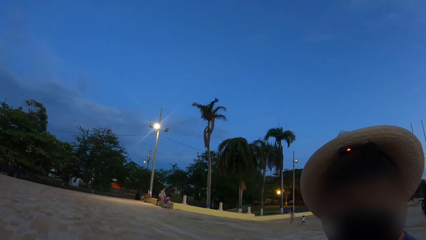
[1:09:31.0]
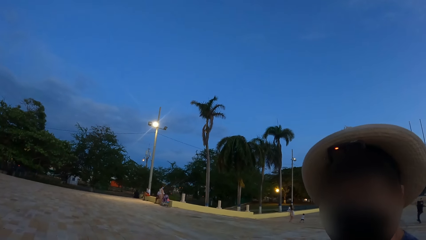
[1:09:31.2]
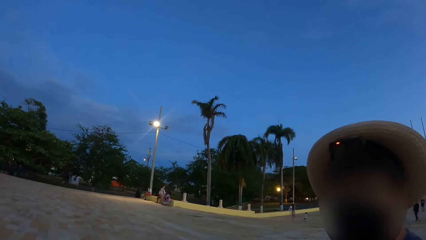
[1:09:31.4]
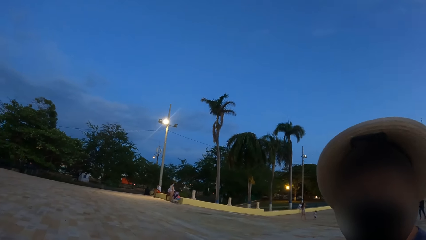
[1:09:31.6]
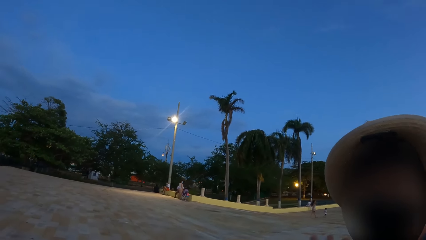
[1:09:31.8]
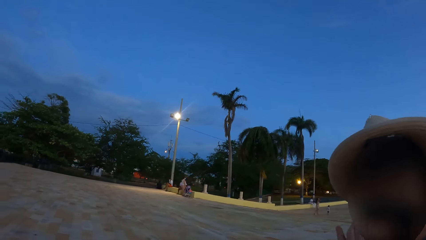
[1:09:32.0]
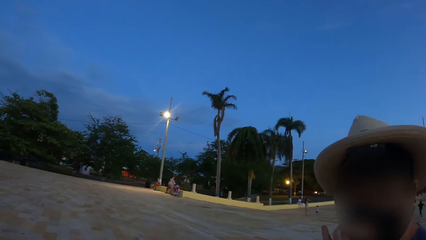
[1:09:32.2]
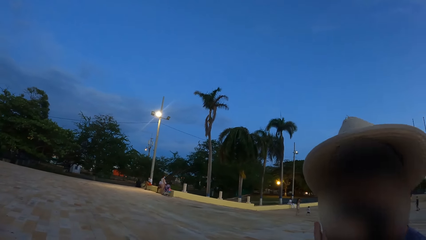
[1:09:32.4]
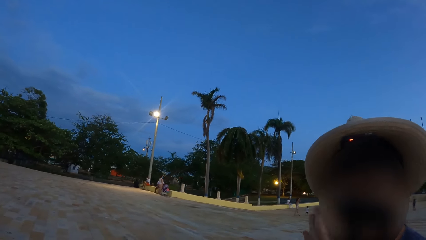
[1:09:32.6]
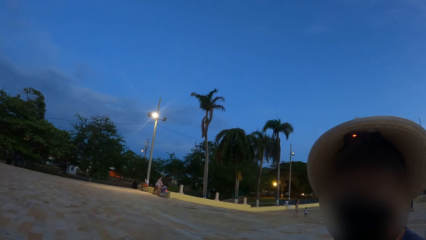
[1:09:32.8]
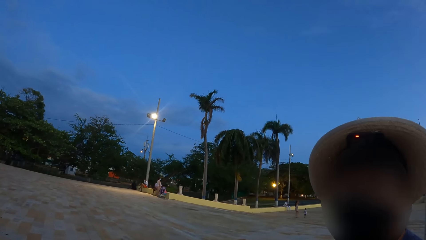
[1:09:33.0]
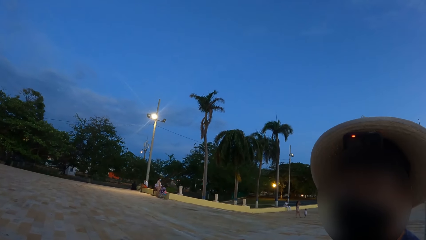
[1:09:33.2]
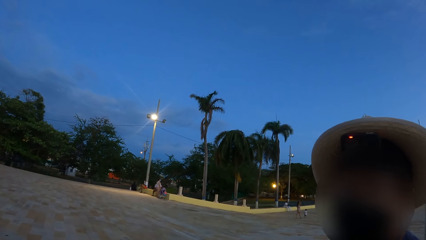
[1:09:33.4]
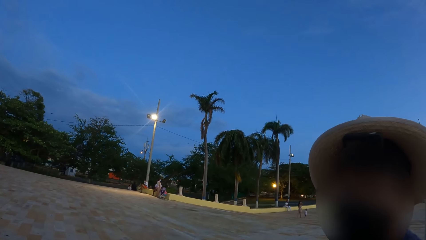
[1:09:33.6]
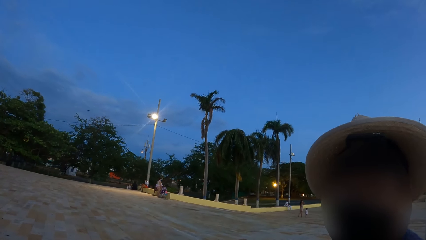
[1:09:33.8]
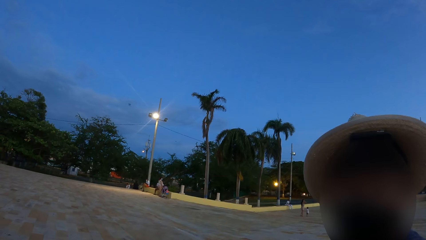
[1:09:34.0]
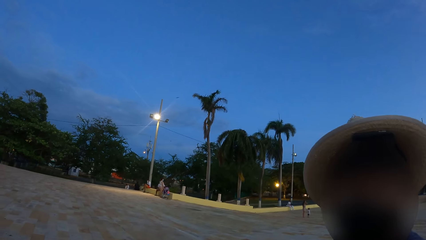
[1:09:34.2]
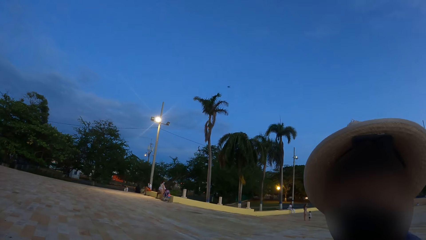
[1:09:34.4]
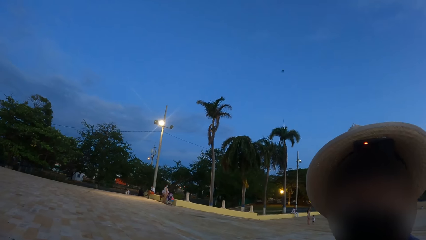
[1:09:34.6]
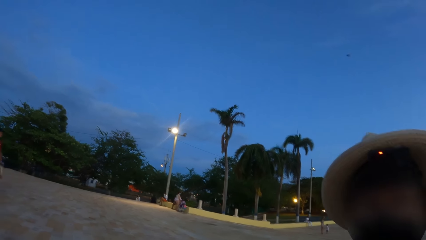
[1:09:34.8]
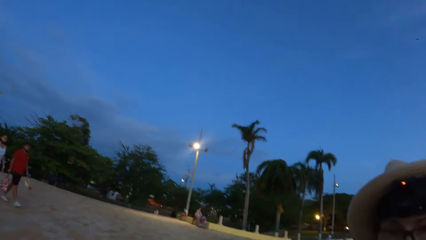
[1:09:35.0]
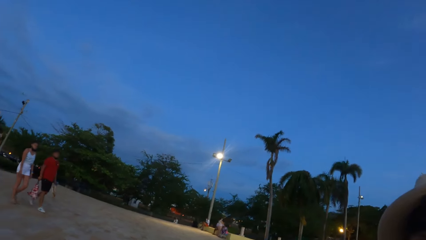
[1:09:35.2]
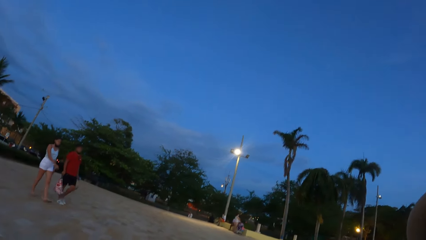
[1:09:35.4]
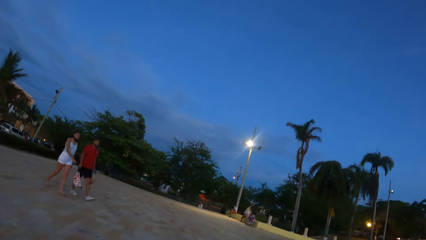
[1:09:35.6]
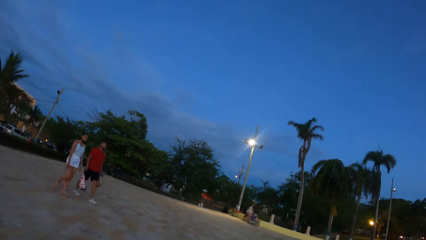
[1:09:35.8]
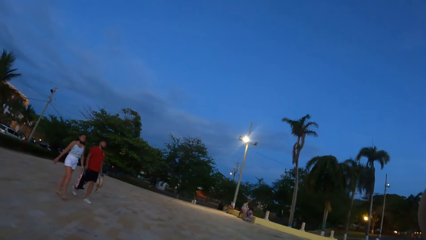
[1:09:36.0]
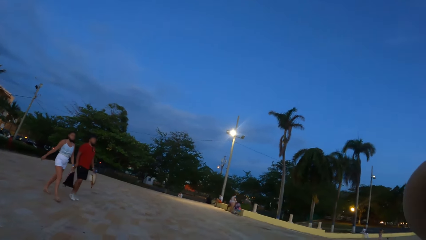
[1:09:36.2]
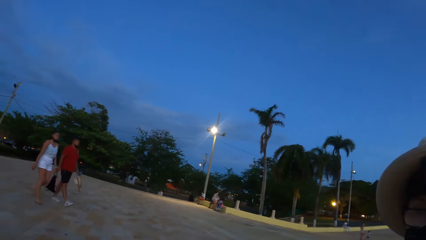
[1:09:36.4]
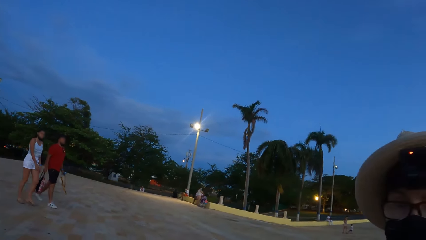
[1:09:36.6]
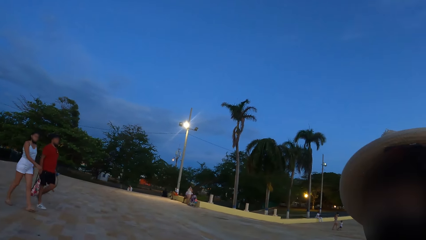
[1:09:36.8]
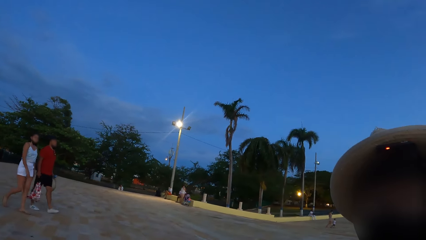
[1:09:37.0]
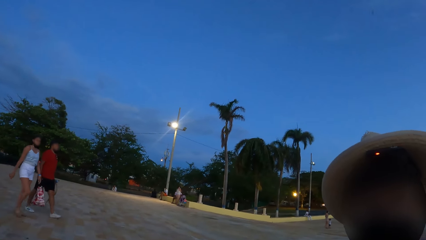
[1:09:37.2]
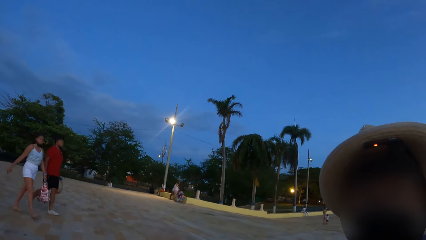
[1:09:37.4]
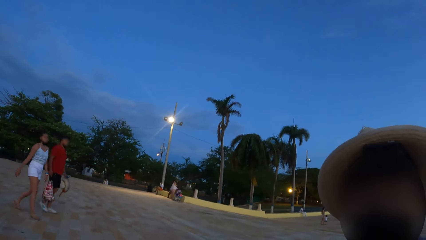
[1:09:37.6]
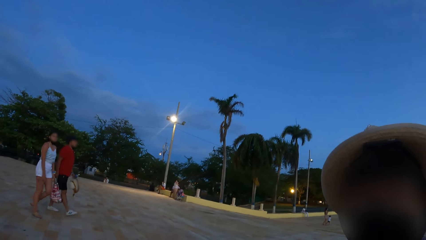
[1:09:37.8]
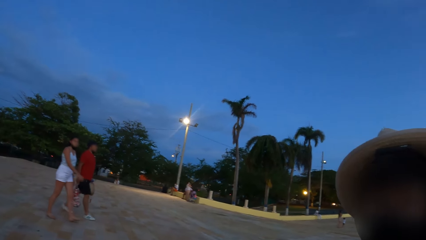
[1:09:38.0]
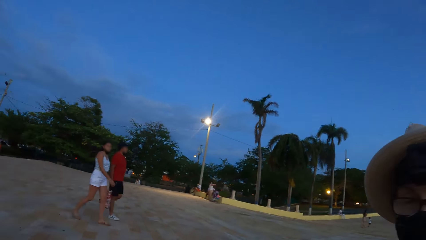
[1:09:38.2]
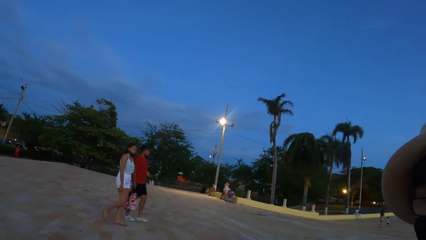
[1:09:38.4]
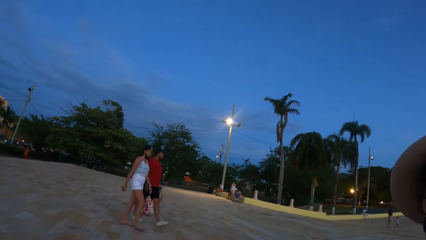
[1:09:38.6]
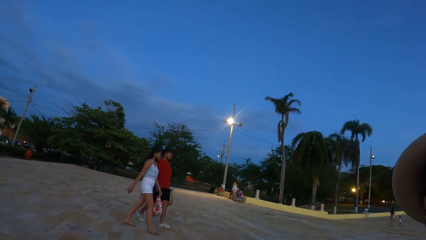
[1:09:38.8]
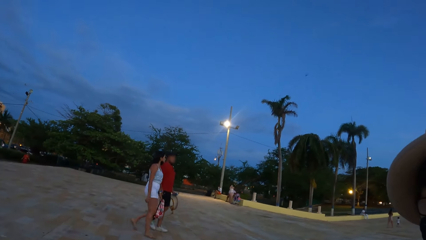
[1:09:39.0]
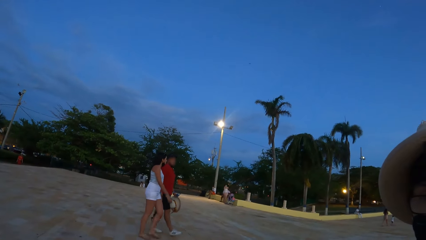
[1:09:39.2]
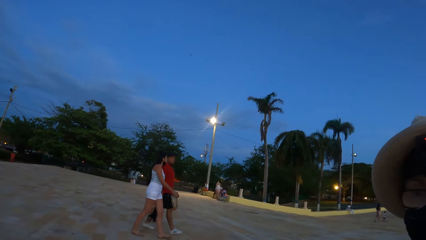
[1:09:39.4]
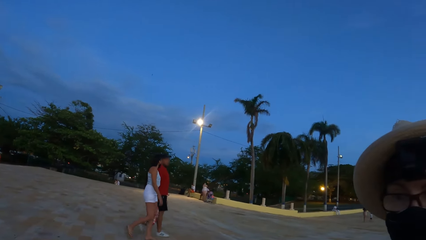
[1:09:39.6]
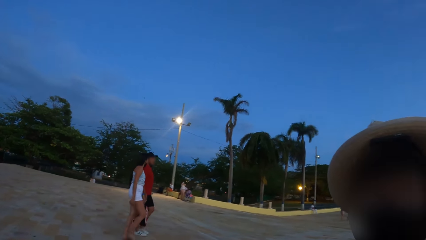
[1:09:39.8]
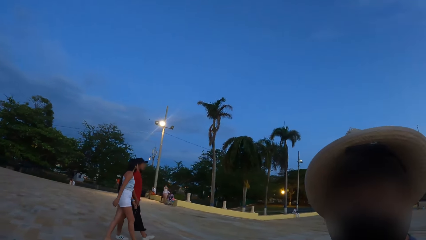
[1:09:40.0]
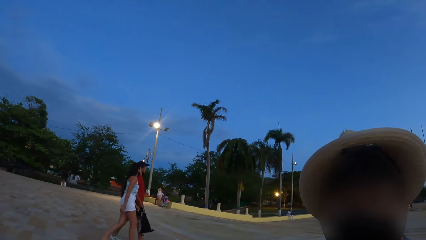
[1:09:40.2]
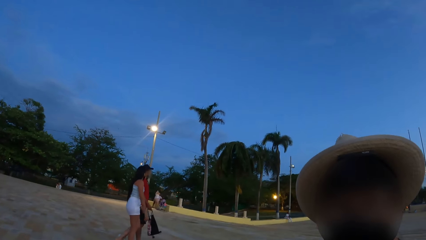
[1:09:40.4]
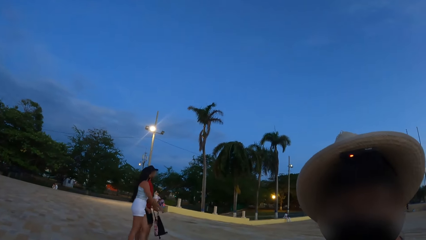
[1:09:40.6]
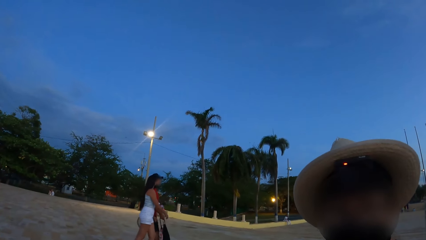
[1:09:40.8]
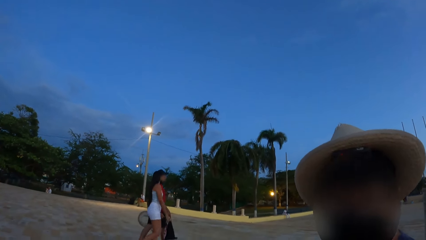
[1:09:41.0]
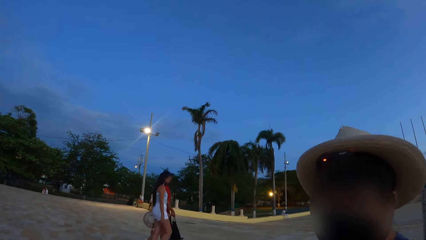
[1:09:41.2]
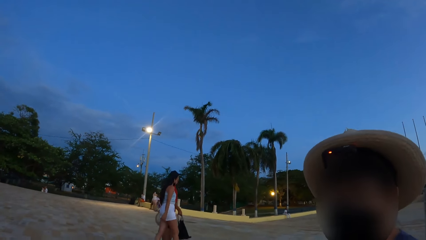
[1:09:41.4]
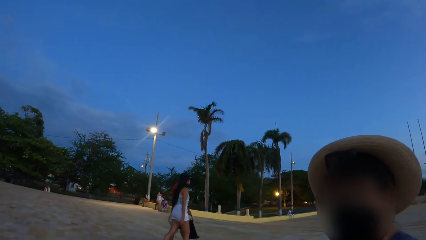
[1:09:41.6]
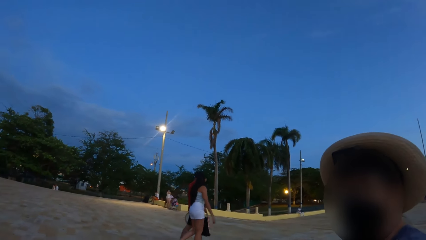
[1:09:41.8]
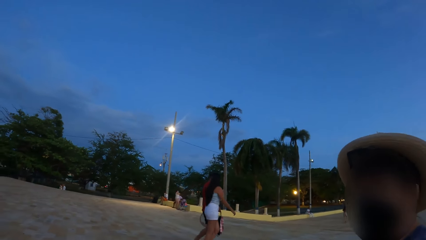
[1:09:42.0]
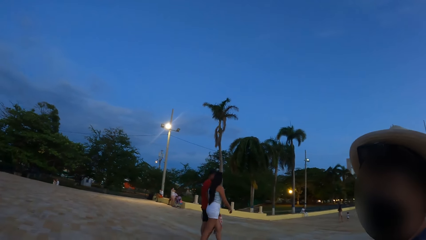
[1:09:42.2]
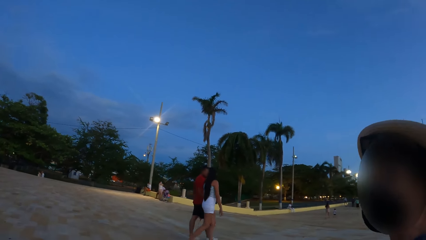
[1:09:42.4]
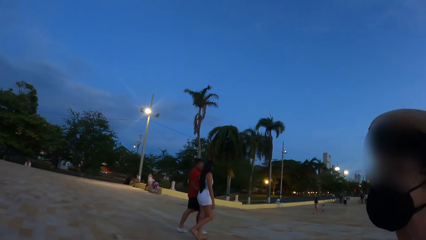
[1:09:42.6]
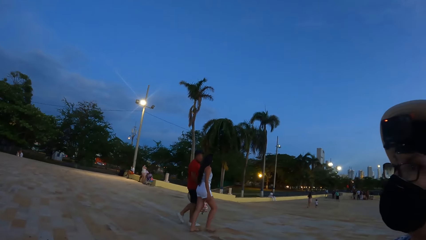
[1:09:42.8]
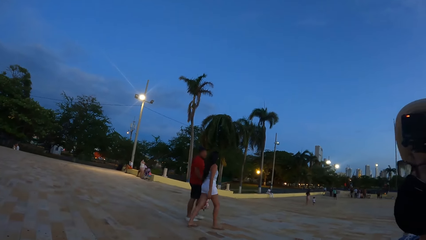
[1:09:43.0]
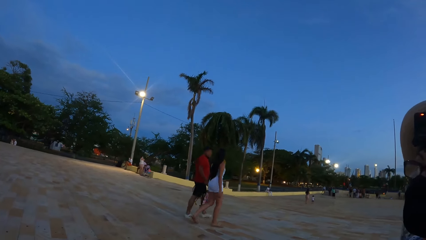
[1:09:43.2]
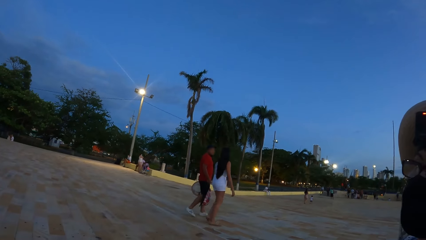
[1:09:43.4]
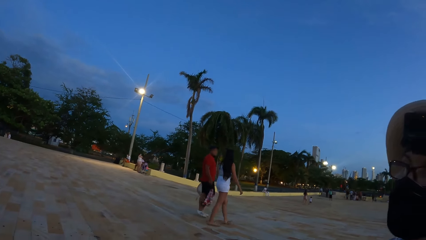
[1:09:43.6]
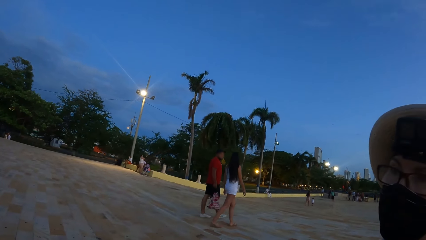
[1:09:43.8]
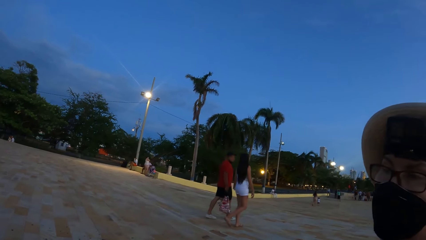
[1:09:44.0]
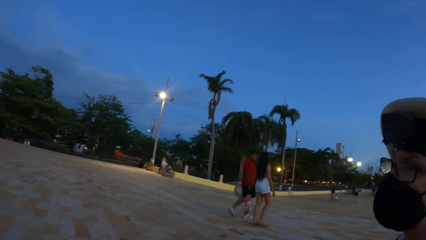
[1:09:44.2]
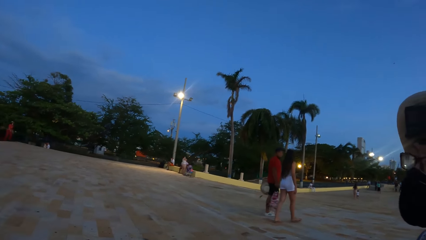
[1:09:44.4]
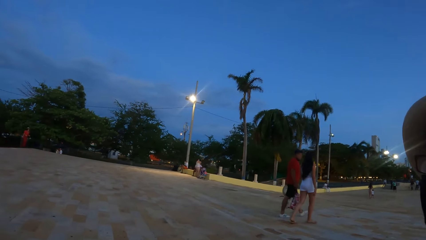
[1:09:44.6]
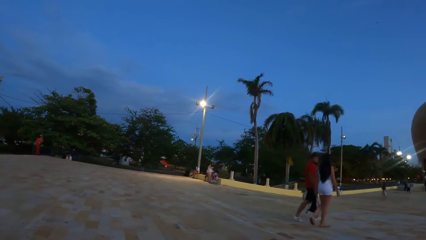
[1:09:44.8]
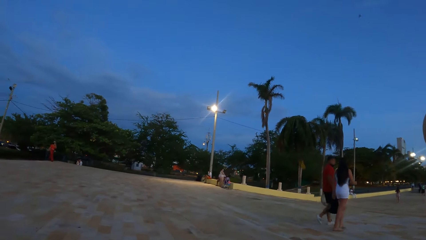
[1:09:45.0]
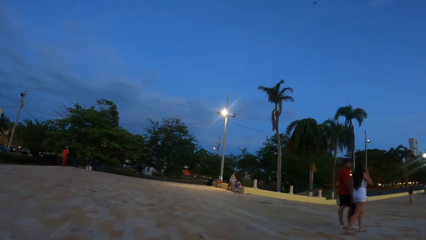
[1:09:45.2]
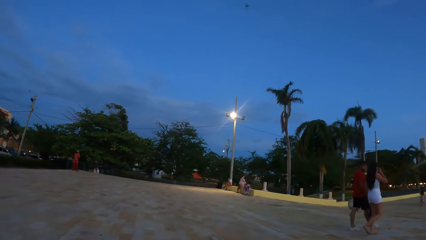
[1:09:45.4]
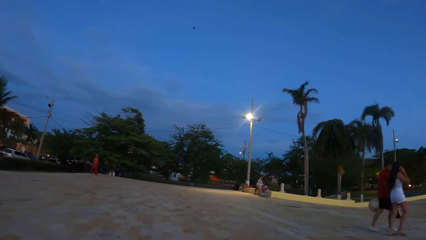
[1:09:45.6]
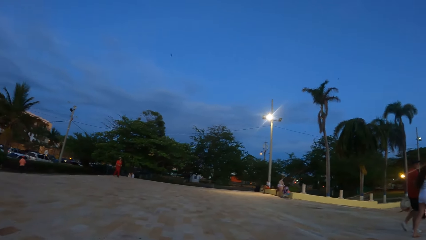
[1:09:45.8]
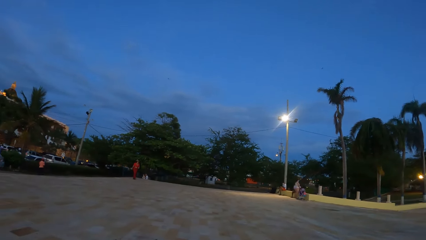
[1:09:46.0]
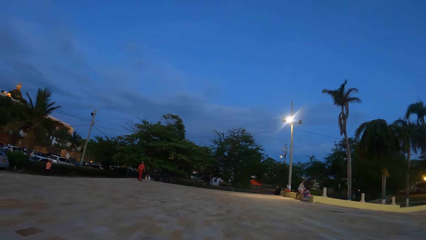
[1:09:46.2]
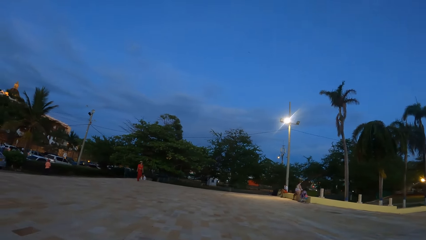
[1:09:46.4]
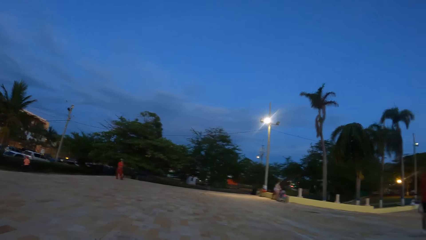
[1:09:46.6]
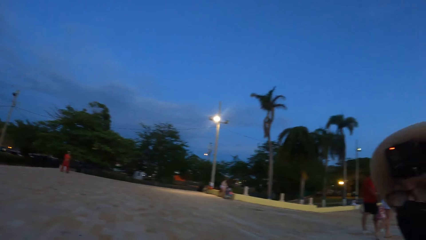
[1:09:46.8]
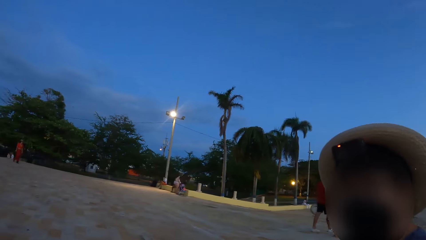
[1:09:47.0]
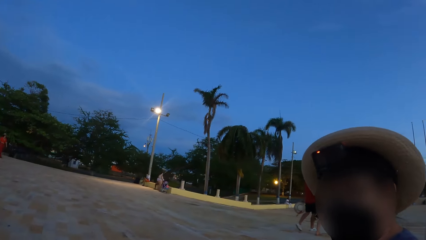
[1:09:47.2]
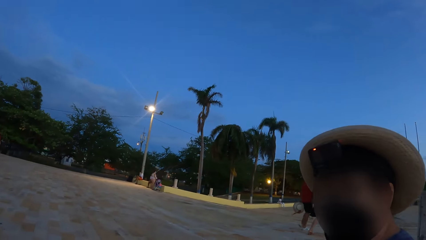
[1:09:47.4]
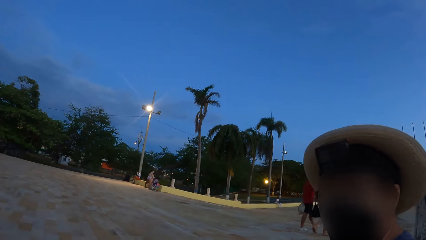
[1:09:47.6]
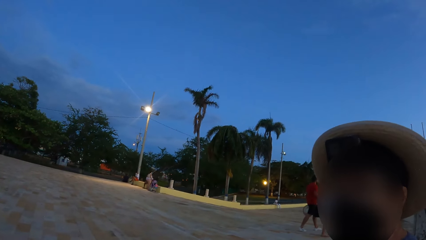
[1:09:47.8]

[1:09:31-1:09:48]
A person aligns a mask on the face. The person converses with the camera wearer. The camera wearer looks around the frontage. The person converses with the camera wearer. The camera wearer looks around the frontage. The person converses with the camera wearer.
